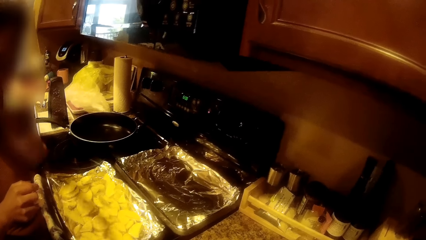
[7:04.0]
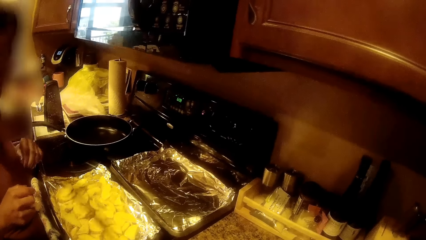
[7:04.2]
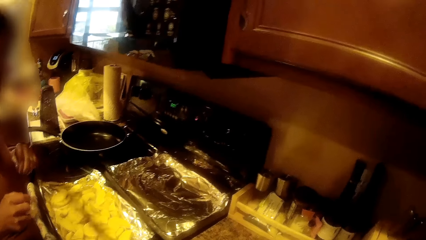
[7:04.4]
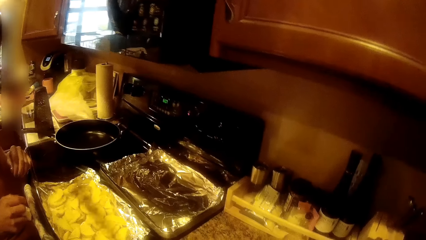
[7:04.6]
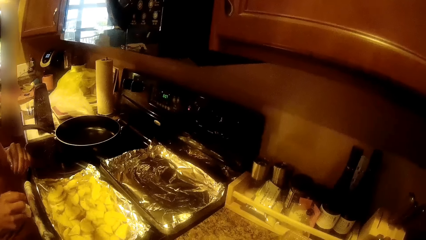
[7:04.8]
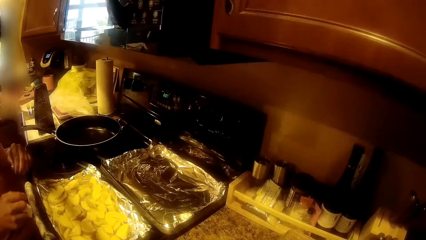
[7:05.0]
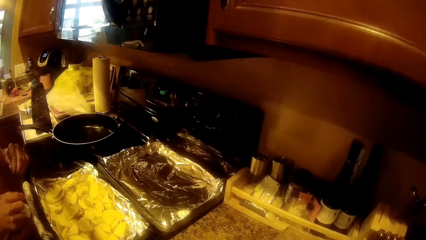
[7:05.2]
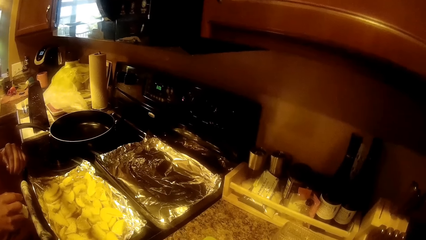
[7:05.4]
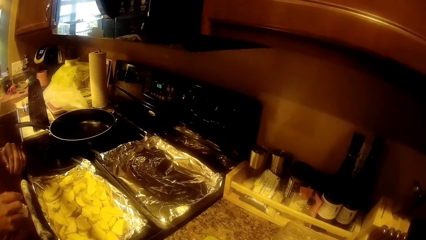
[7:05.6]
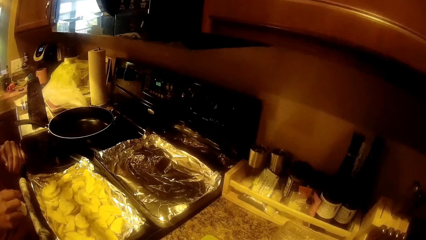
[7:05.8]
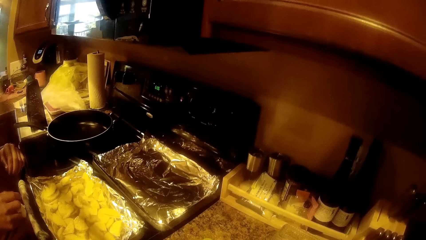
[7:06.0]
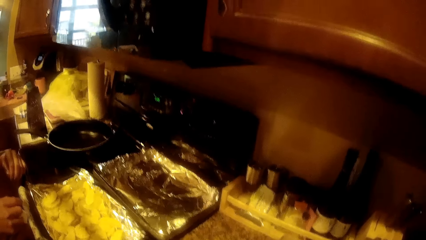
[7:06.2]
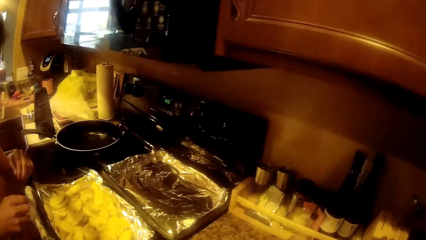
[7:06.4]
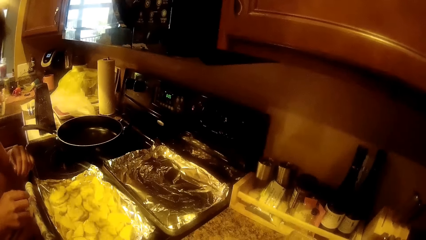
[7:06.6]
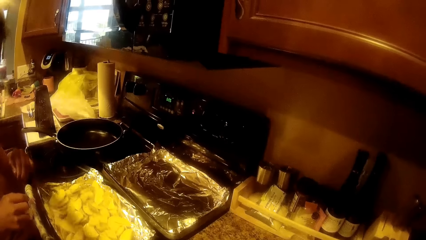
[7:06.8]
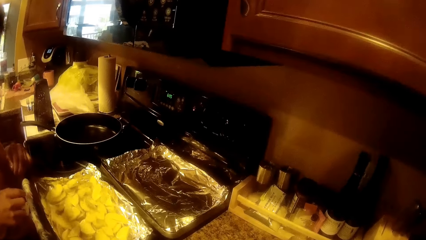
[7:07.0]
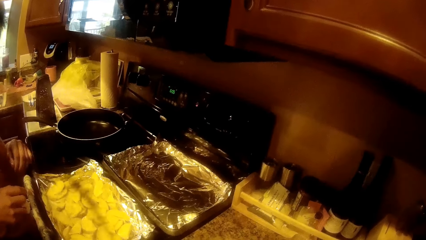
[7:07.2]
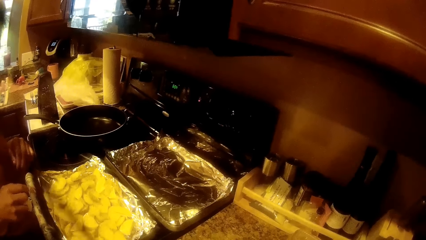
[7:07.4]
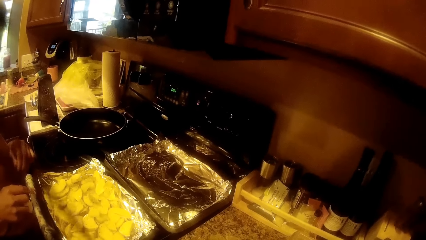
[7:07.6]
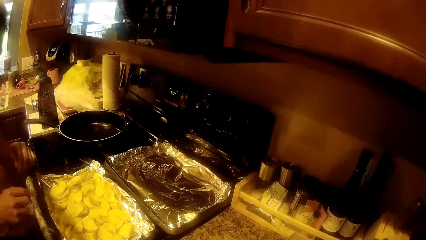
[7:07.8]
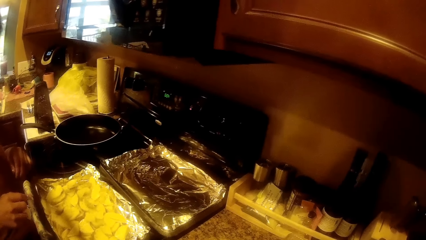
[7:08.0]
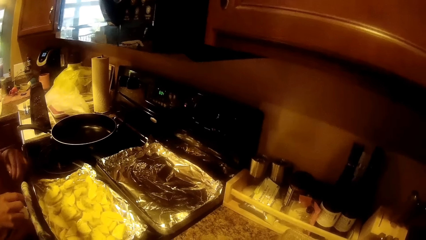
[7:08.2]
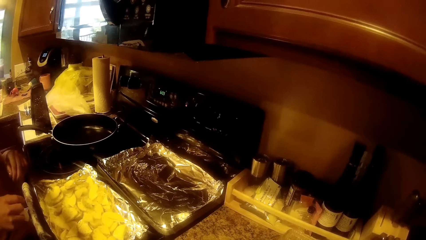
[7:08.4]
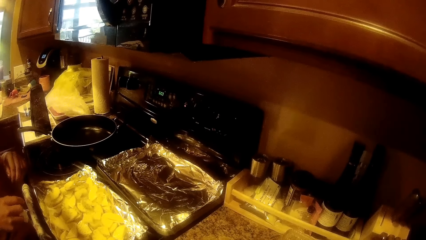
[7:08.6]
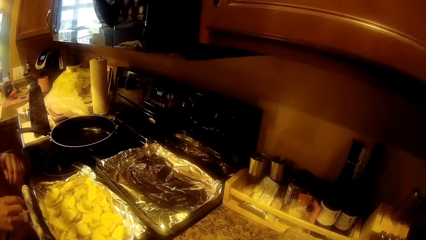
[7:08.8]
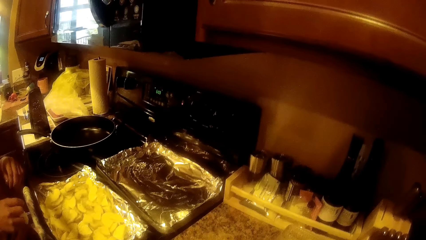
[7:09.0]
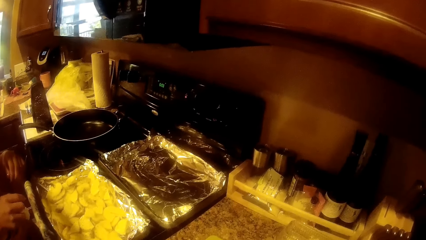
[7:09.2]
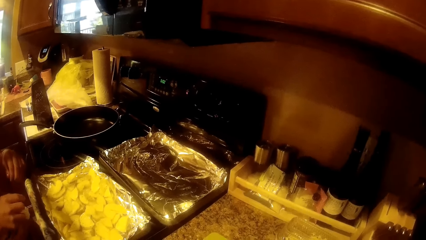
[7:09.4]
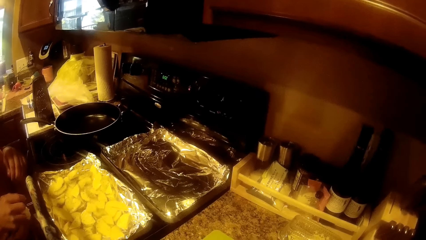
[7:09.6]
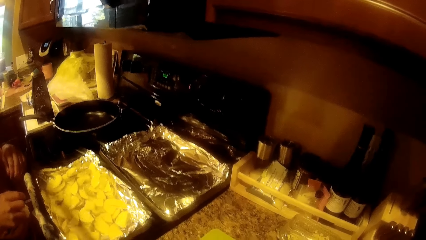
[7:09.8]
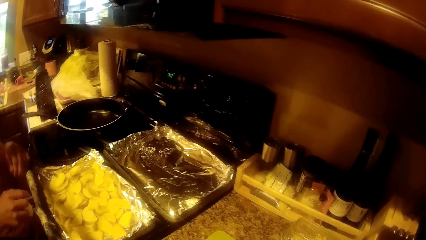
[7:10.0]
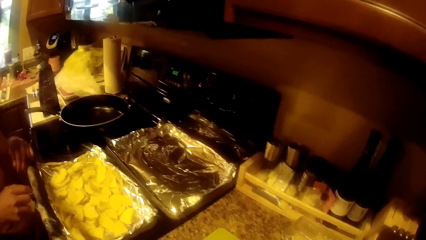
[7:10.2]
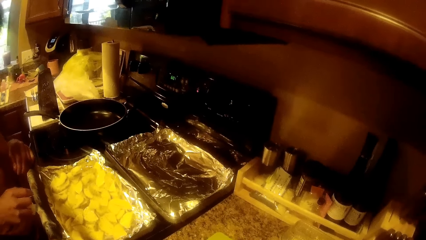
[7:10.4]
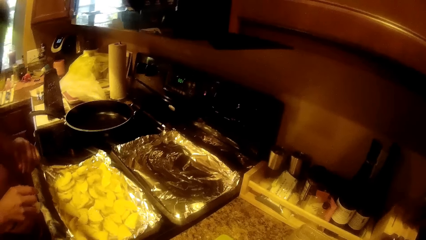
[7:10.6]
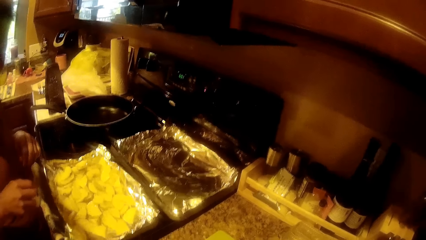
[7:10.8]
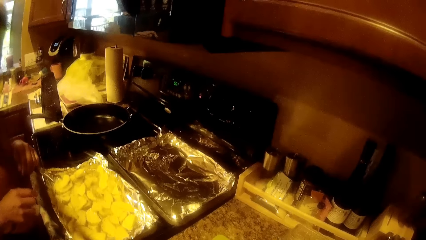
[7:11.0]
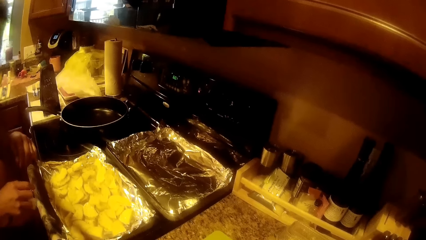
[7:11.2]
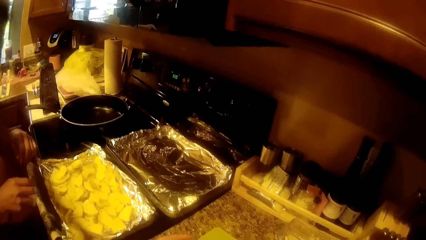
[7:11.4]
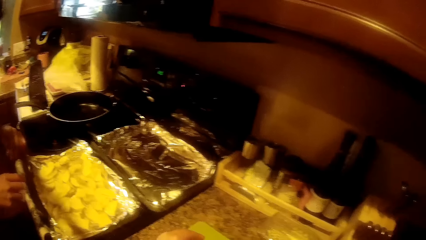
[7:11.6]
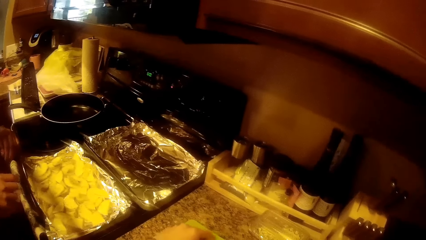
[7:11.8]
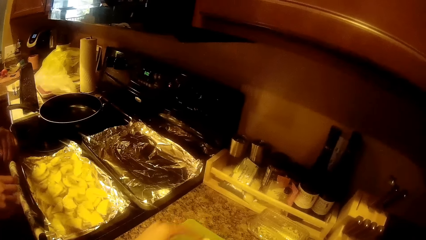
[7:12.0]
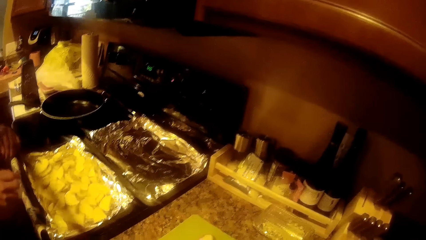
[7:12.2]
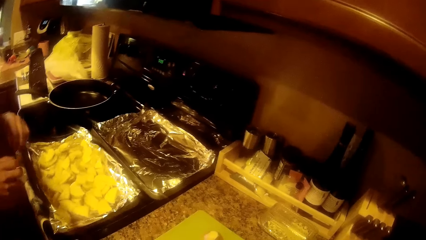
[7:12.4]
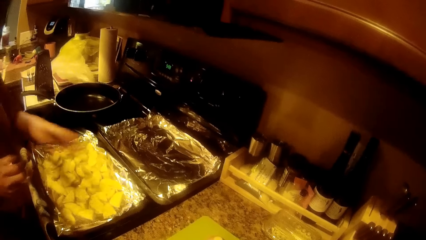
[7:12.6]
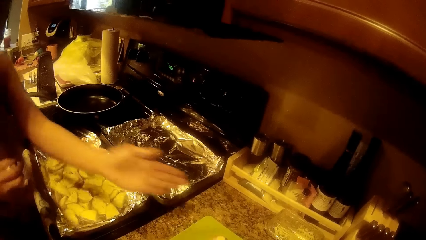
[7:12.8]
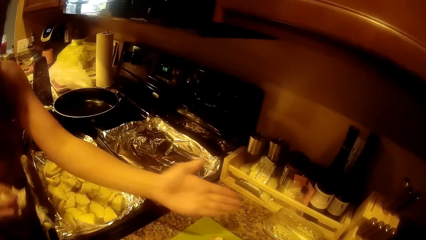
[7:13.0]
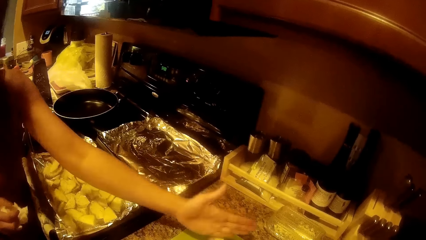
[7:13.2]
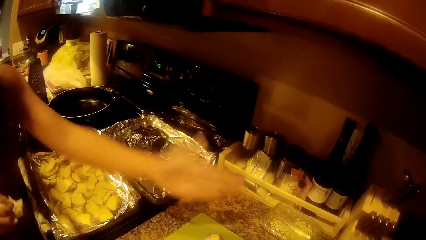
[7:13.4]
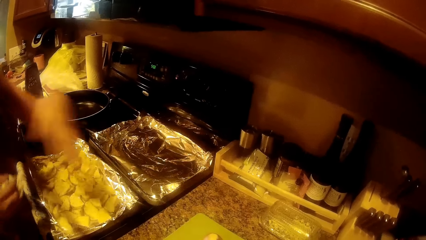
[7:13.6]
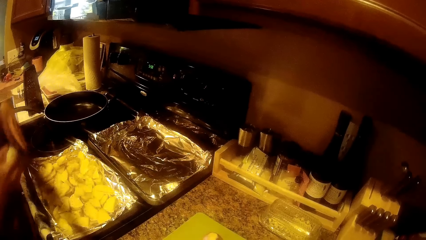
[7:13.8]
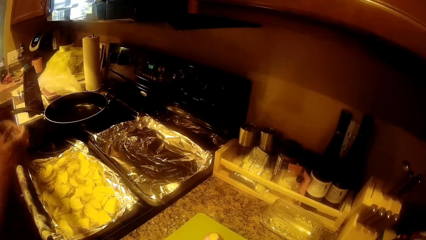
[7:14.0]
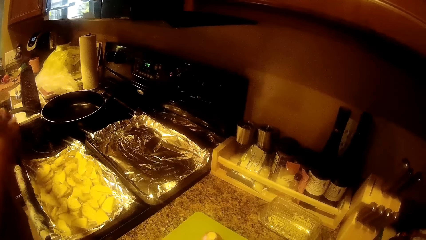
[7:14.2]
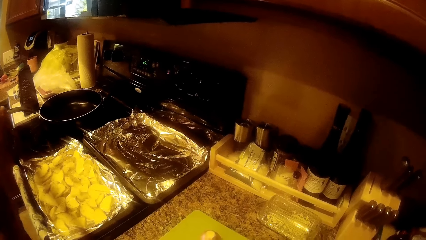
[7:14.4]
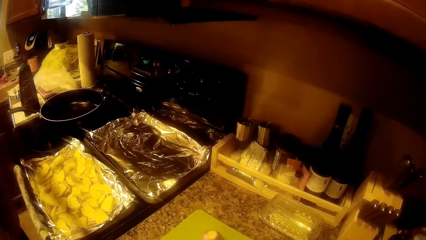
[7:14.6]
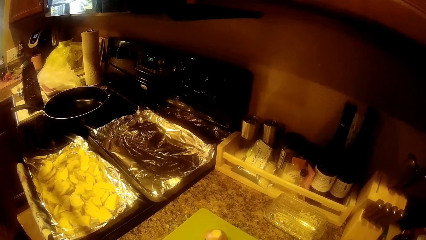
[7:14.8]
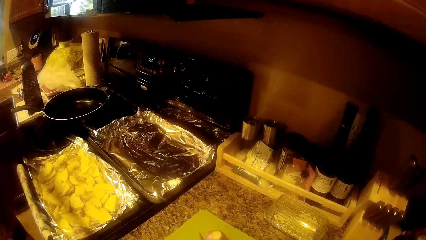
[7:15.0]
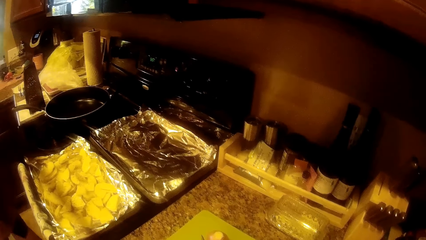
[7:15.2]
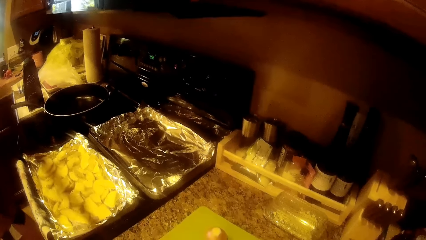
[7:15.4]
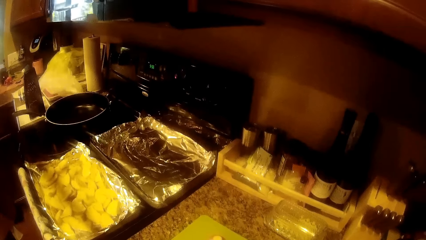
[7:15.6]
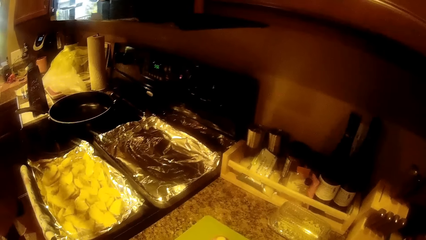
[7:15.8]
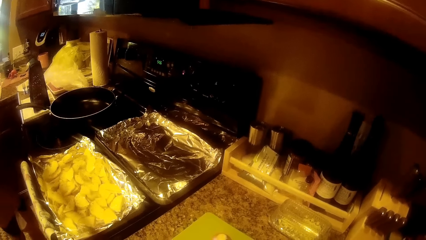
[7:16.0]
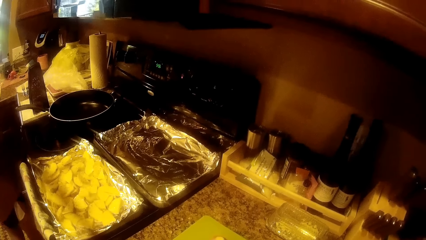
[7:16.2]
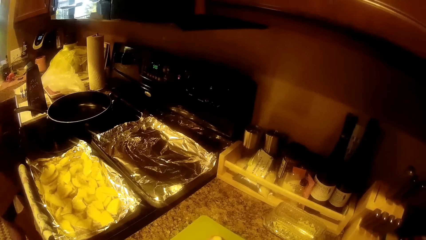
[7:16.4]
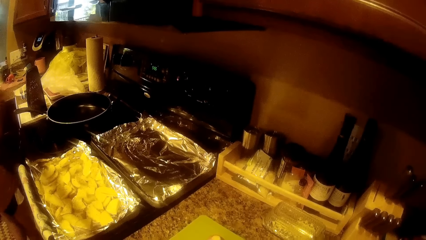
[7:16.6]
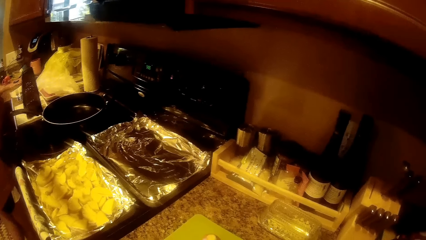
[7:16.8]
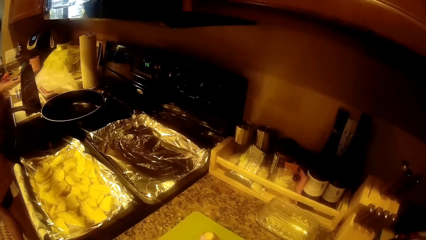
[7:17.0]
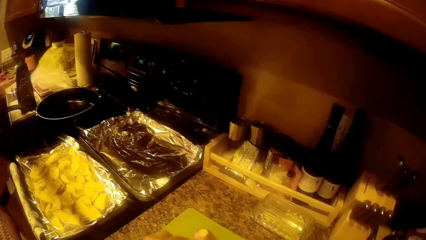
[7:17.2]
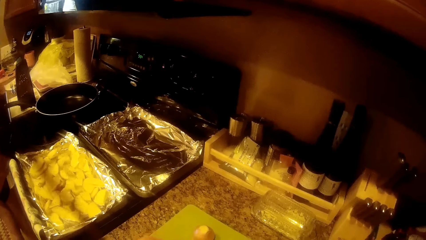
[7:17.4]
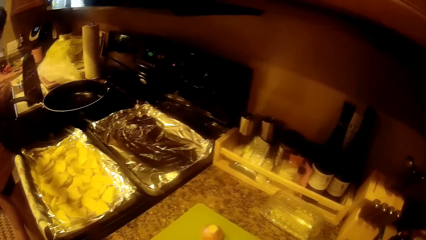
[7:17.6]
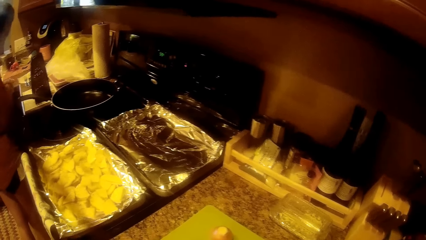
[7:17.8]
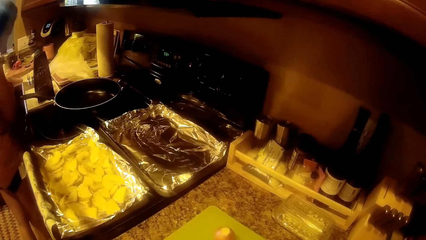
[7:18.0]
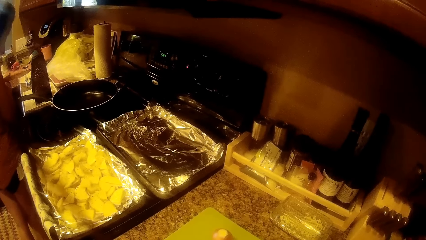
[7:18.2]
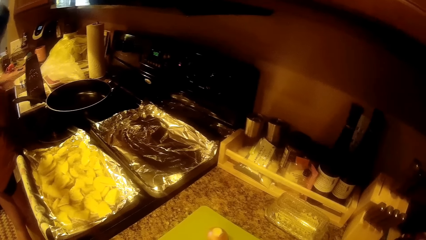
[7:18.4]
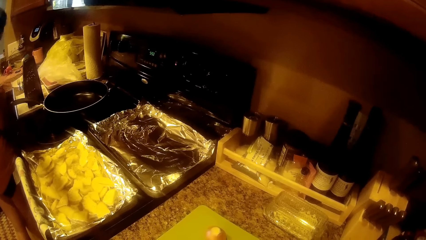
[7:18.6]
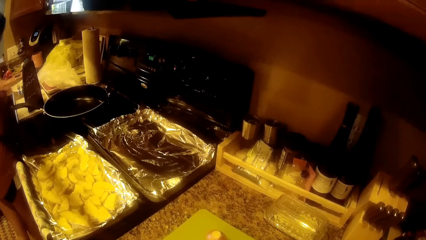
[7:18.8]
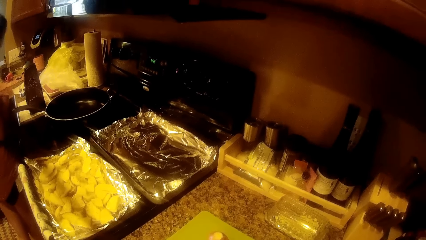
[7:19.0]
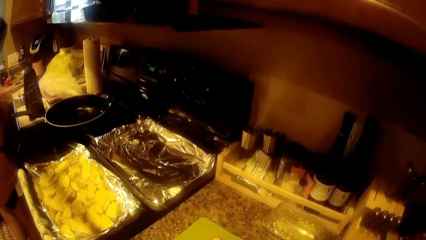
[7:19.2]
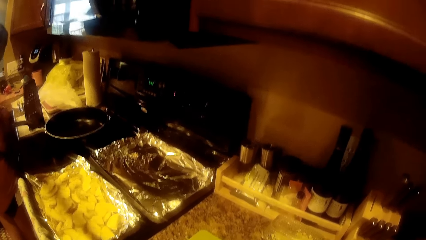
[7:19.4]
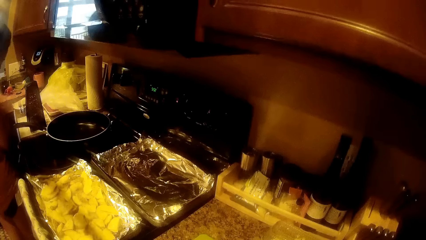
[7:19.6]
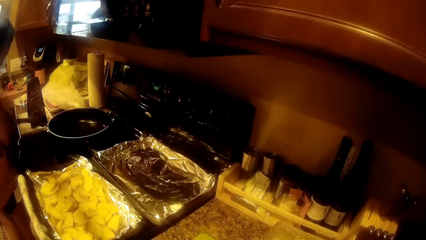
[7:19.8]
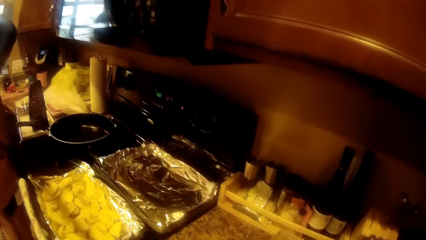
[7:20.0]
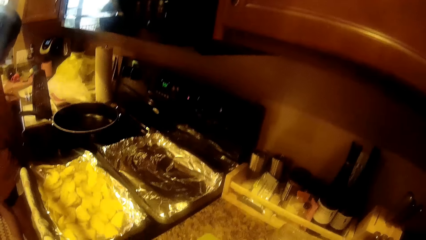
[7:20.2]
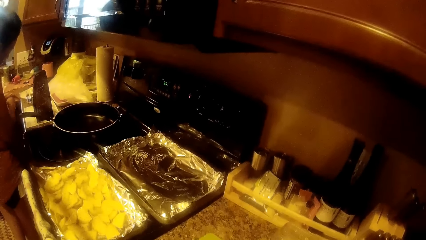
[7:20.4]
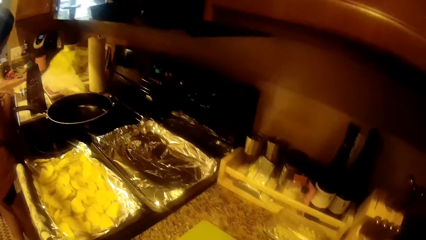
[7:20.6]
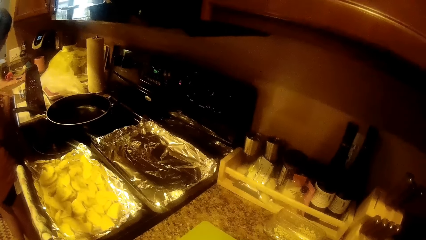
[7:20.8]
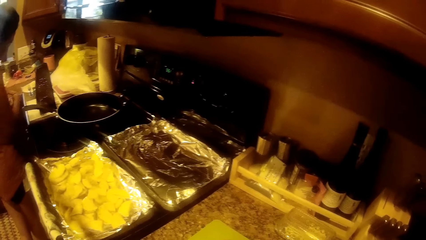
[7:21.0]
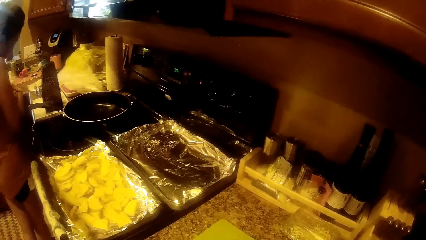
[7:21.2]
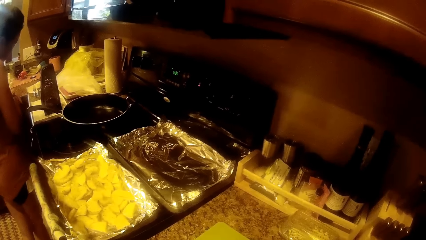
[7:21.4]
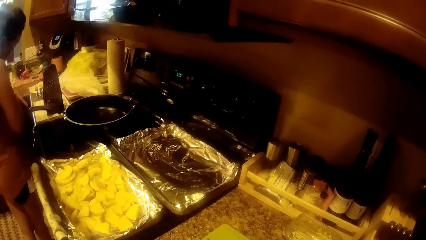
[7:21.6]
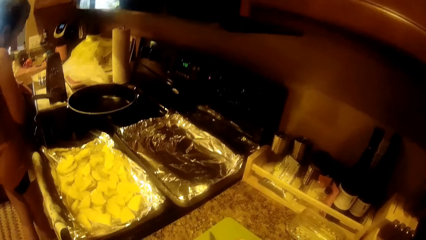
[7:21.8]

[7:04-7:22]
The camera wearer chops something. The woman extends her left hand towards the chopping board. The camera wearer cuts an Irish potato on the chopping board with the knife in her right hand. The woman looks at the cookery manual.
